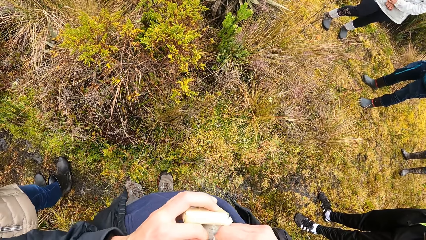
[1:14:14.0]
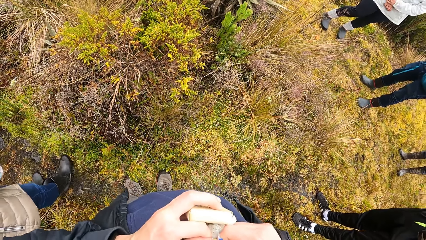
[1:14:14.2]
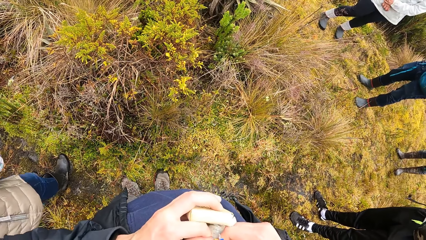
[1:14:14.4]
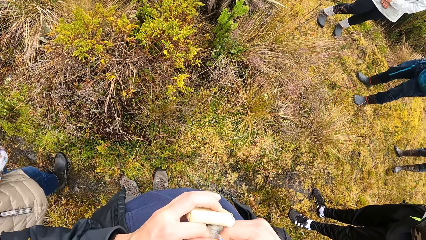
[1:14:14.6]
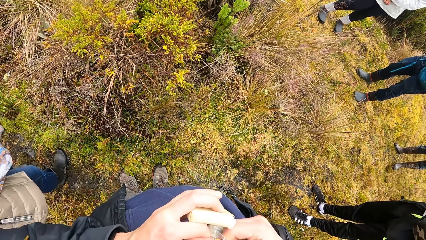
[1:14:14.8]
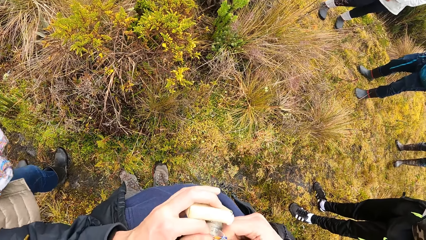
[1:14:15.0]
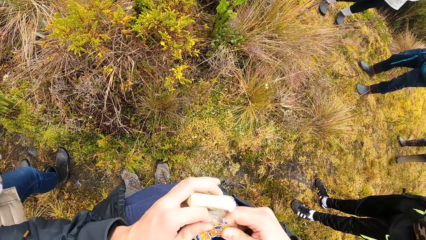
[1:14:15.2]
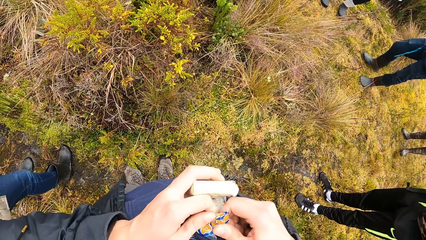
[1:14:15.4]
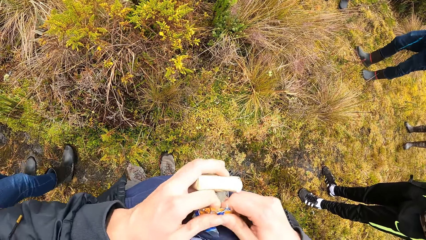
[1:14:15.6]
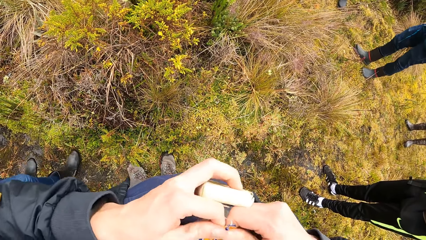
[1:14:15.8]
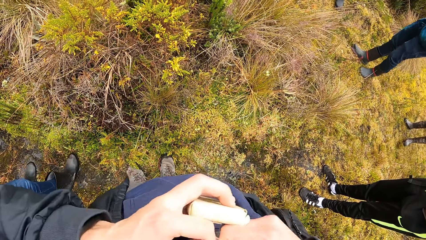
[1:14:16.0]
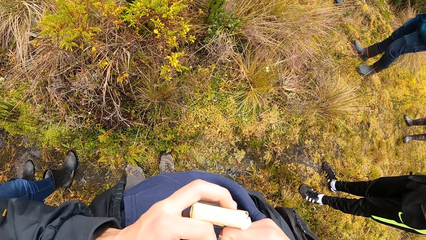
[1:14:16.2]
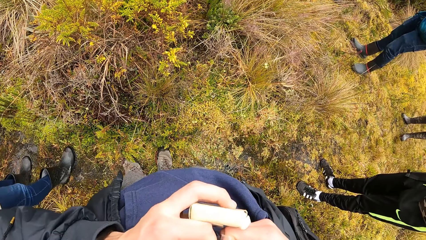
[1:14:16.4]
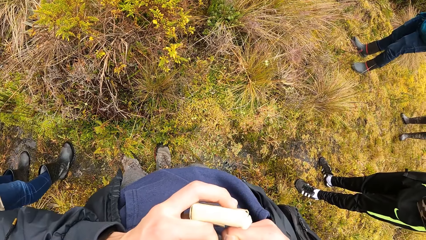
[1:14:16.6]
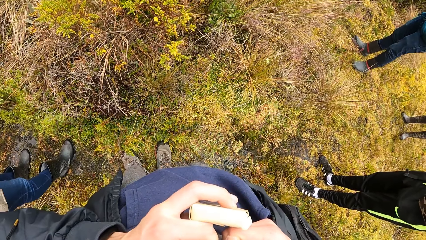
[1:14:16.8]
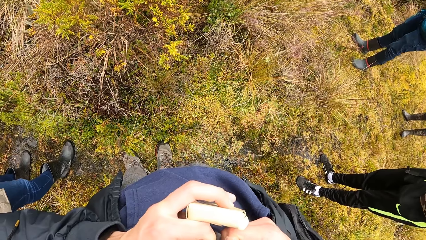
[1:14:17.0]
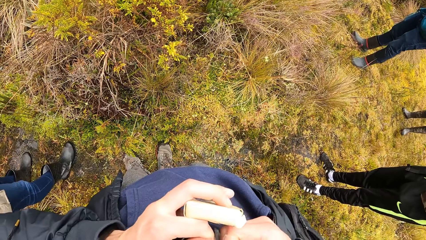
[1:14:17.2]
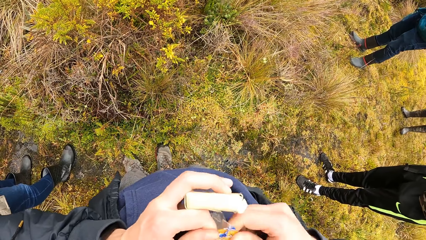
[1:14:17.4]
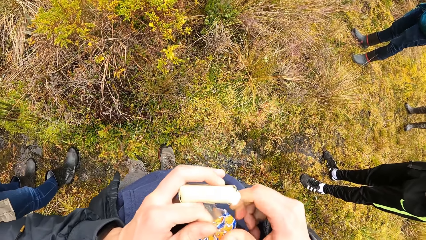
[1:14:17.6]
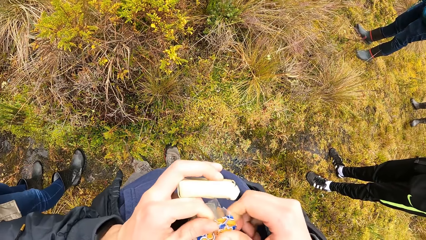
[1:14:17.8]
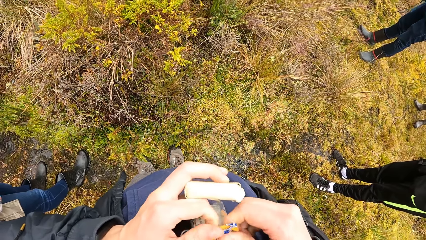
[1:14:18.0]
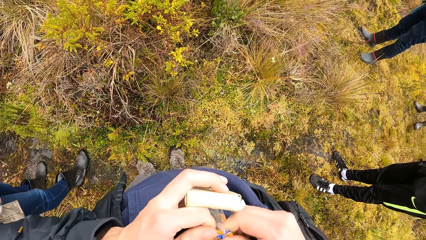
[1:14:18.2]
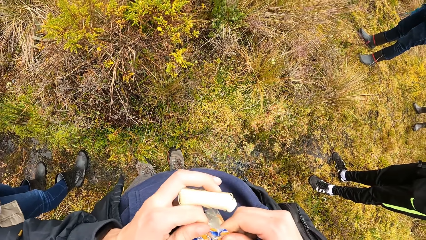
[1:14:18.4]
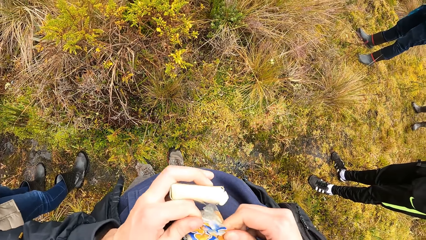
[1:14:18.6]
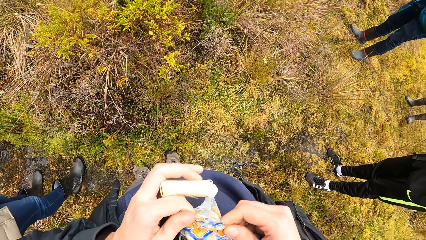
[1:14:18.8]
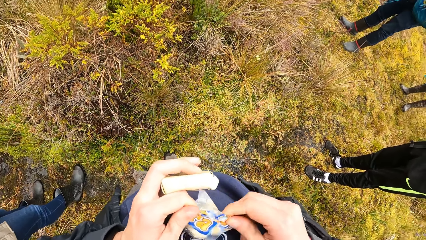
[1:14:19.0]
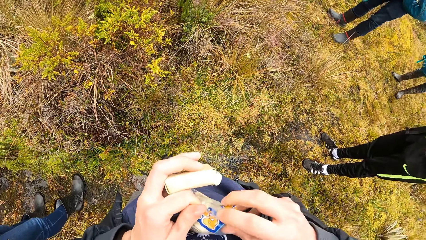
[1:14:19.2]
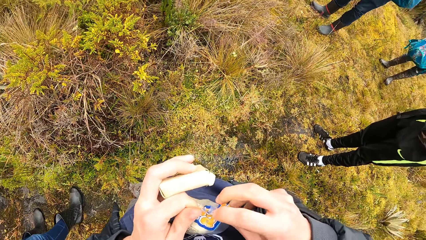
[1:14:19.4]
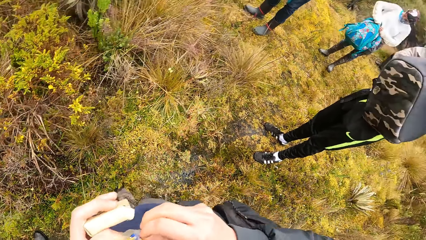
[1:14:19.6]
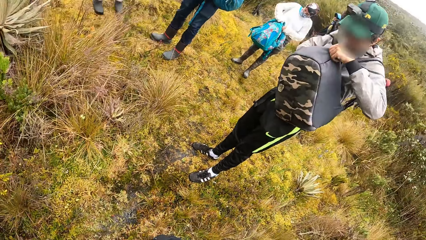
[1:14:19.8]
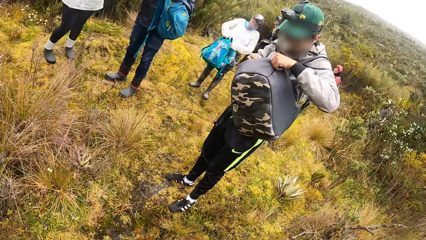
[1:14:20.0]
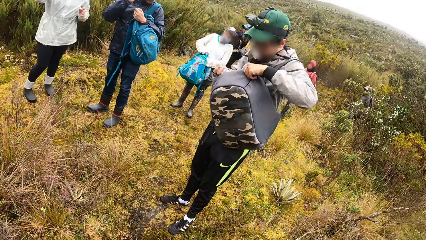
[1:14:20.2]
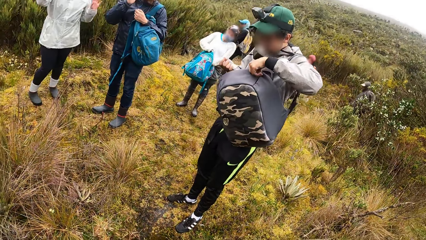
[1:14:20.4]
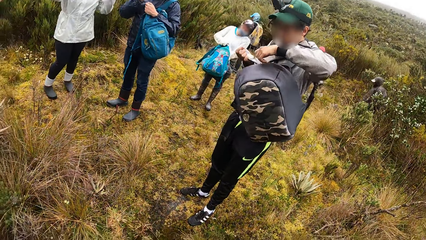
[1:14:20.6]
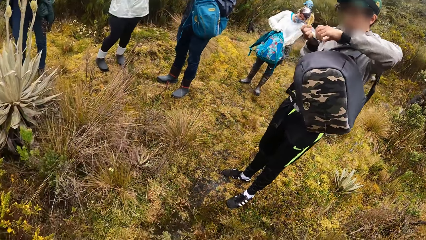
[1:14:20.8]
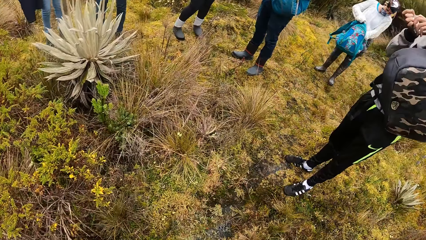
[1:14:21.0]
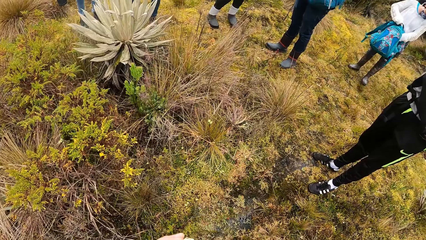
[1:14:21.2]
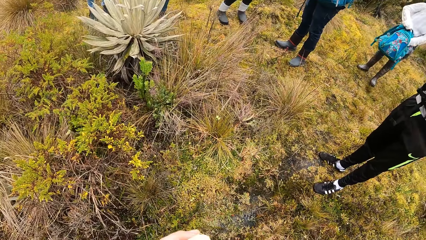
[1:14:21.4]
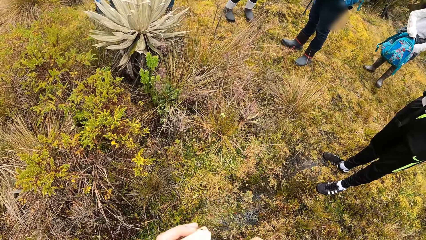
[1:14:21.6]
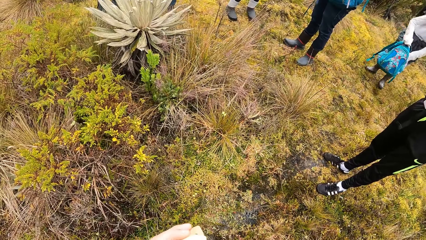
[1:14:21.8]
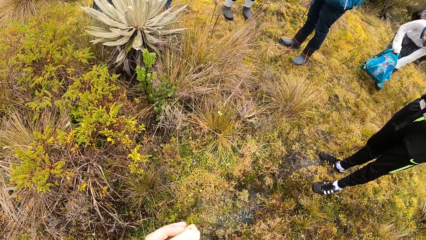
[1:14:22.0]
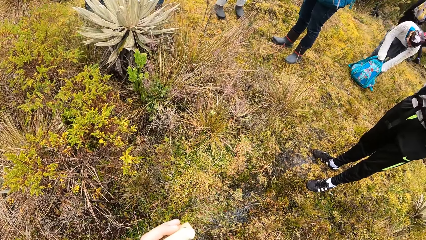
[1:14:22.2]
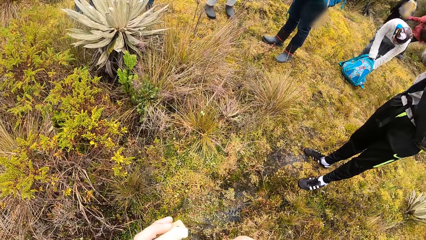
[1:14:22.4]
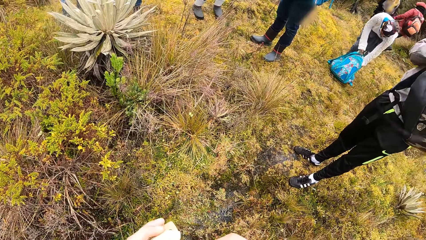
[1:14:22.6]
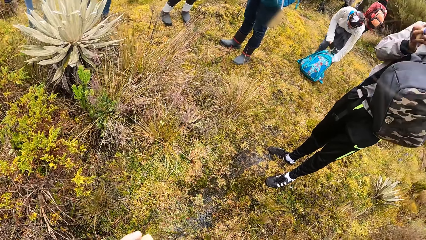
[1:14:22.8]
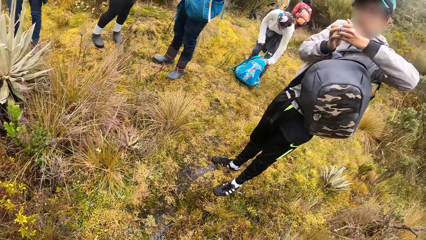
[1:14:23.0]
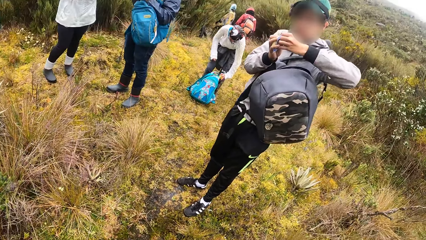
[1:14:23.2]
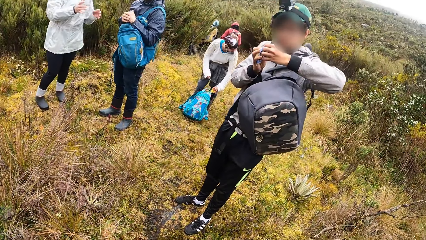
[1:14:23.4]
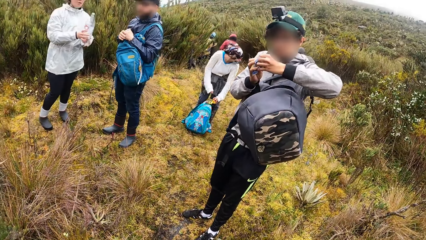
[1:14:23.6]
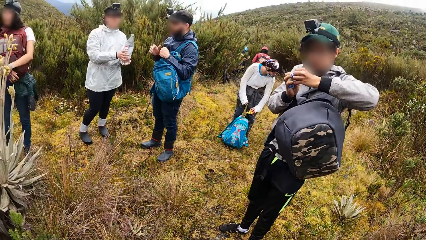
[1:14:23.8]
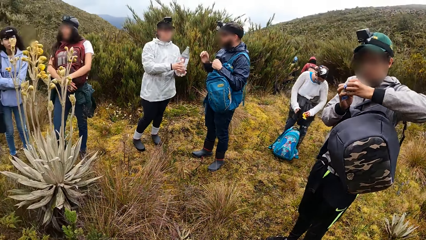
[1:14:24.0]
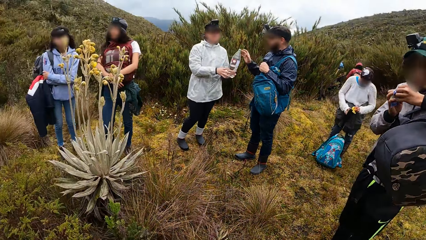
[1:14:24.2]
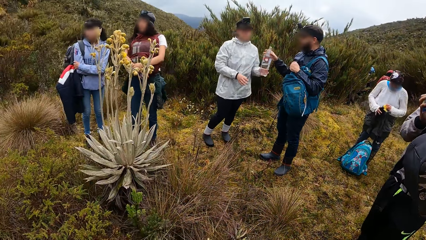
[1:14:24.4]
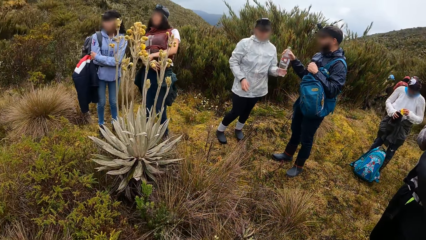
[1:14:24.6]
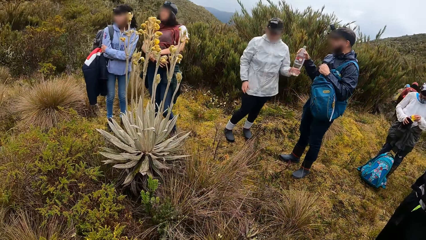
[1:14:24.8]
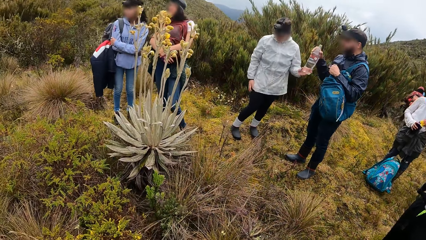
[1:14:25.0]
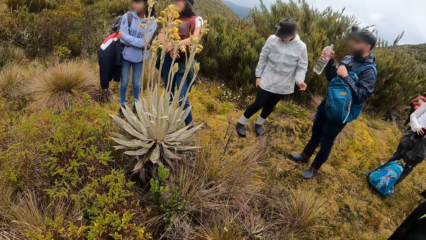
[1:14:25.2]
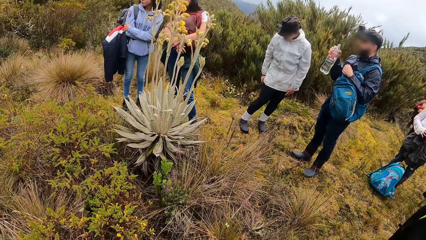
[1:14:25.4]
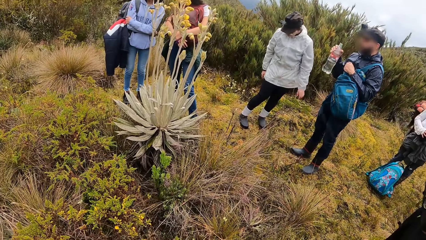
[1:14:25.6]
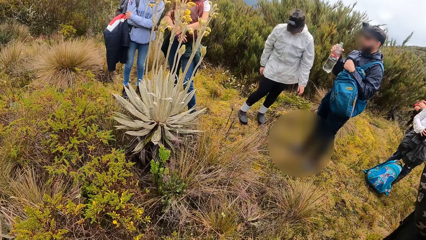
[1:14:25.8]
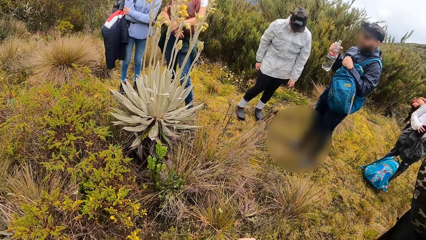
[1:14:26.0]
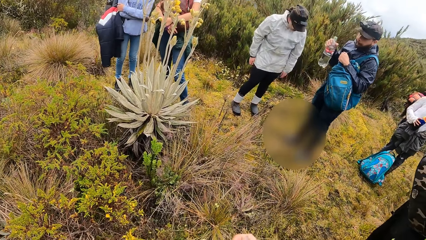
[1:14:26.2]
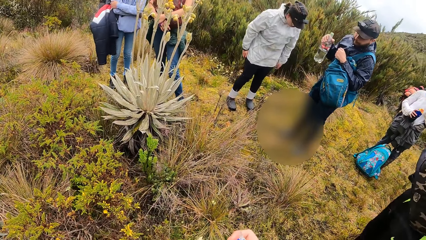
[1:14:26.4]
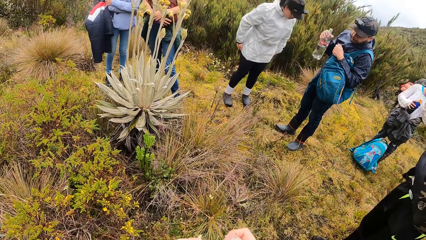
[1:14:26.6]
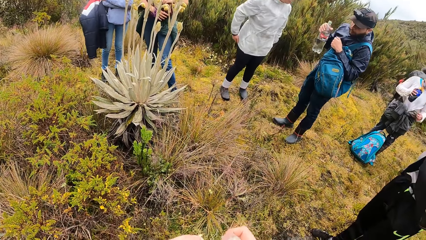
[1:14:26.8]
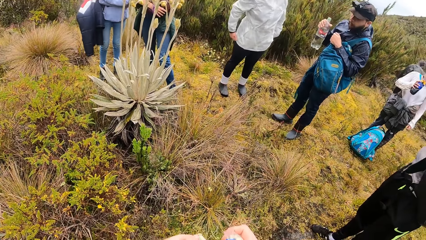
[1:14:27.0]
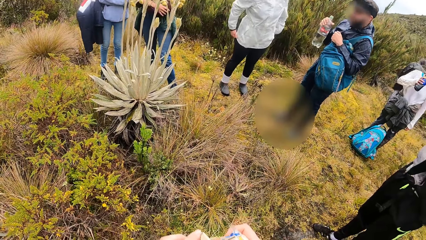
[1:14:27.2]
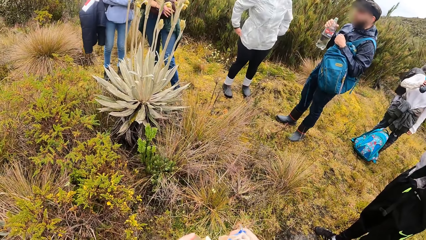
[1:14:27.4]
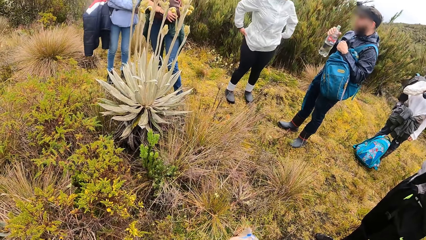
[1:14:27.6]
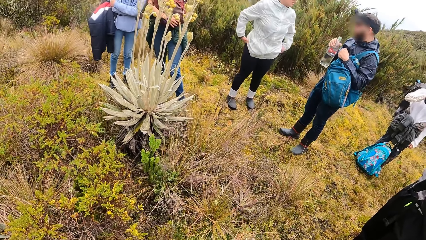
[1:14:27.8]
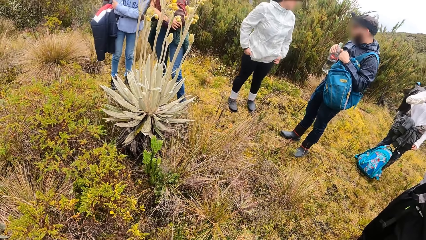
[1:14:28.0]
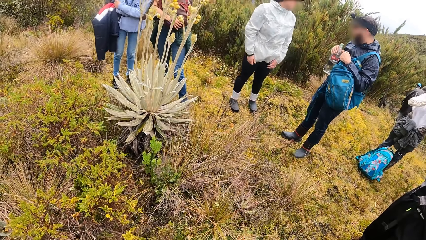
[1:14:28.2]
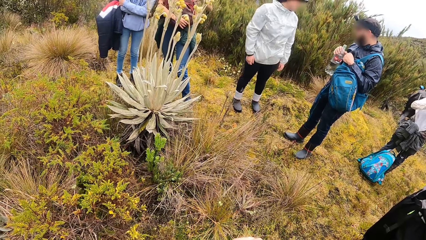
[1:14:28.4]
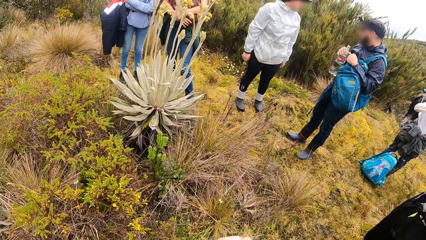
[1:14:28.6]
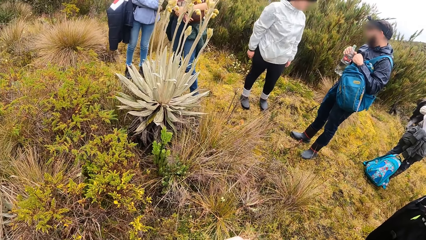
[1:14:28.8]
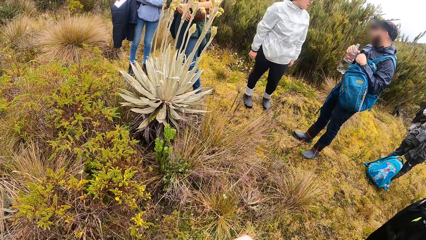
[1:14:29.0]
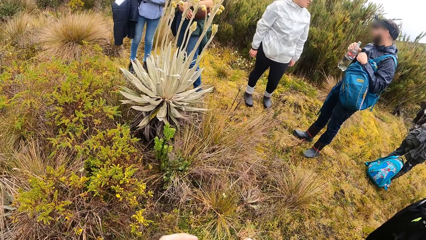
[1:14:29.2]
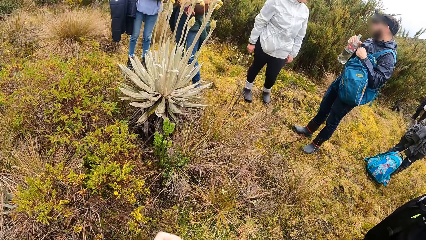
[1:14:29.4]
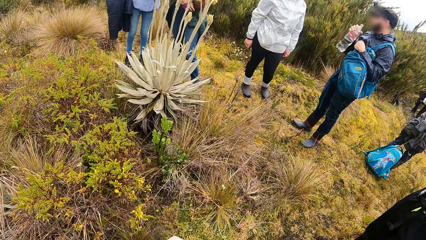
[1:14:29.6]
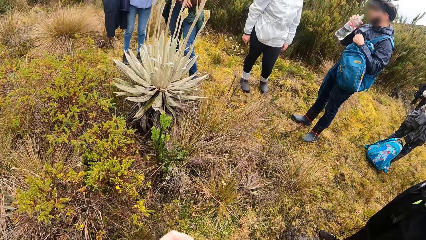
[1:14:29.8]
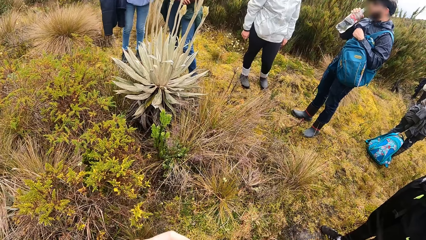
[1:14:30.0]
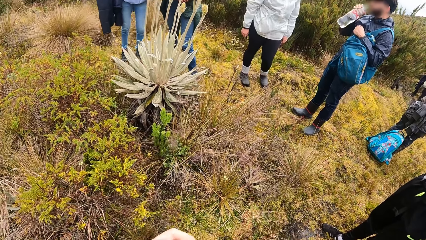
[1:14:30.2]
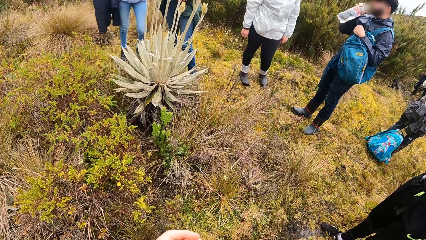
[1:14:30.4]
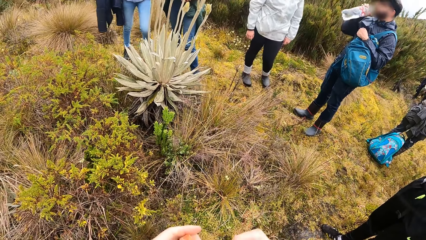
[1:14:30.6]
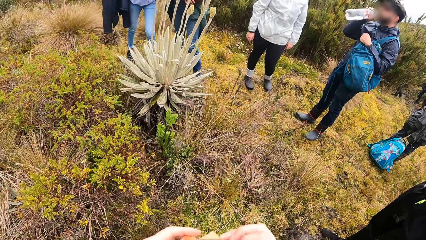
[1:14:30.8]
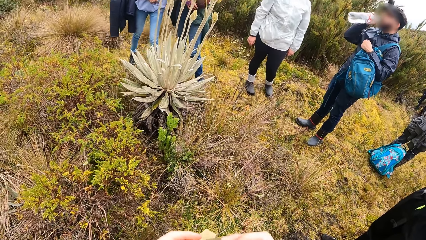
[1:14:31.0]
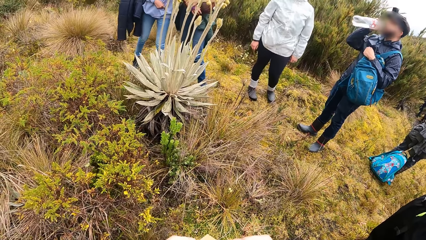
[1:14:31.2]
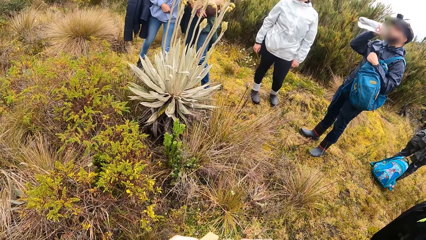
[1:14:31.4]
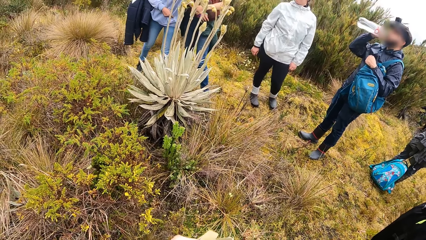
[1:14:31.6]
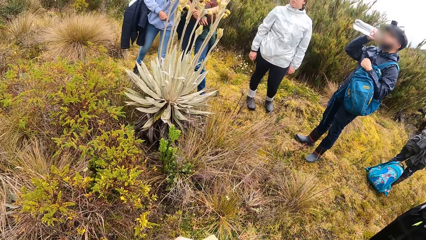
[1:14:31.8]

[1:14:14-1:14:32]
A man takes a nylon with his right hand from a backpack over his left arm. He fiddles with the nylon with both hands. A woman places a backpack in her hands on the grassy pathway. She takes a water bottle from the backpack on the grassy pathway with her left hand. She holds the water bottle with her right hand. Another woman passes the bottle in her right hand to her left hand. She passes the bottle in her left hand to another man's right hand. The first woman opens the water bottle in her right hand with her left hand. She drinks from the water bottle in her right hand. The other man drinks from the bottle in his right hand.
